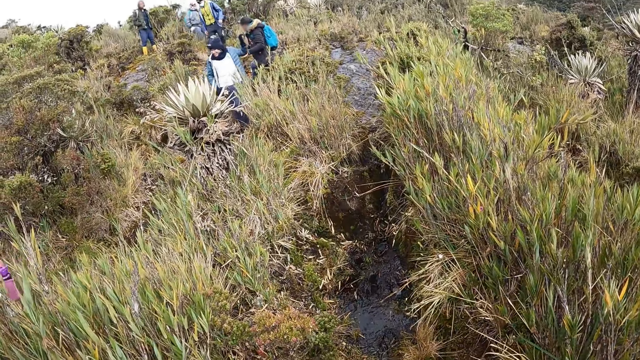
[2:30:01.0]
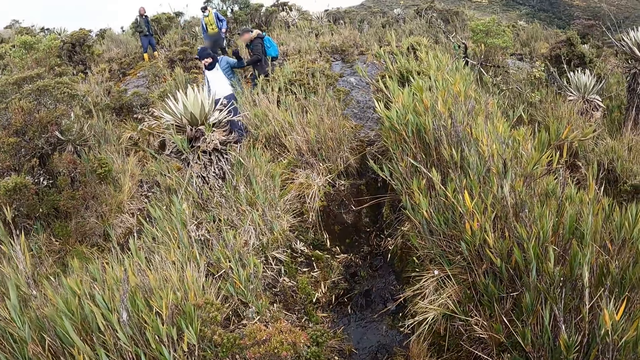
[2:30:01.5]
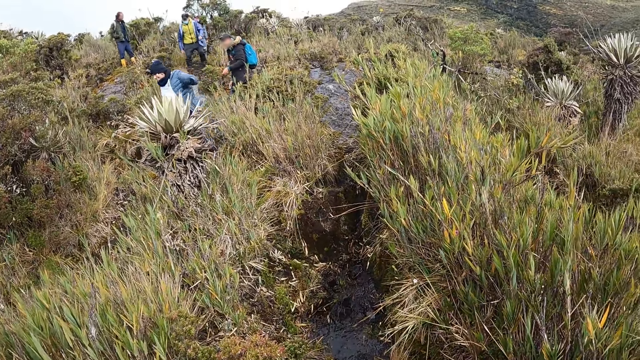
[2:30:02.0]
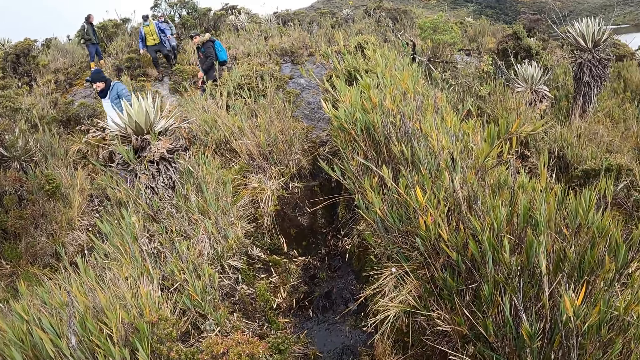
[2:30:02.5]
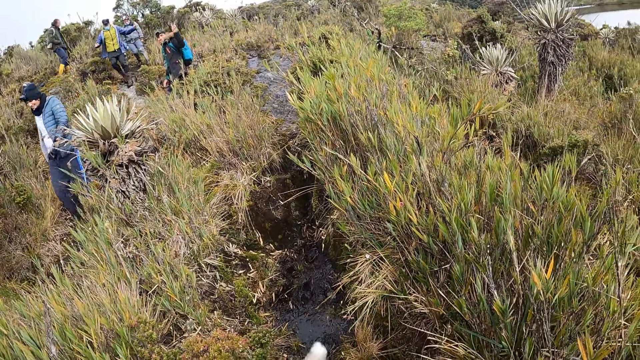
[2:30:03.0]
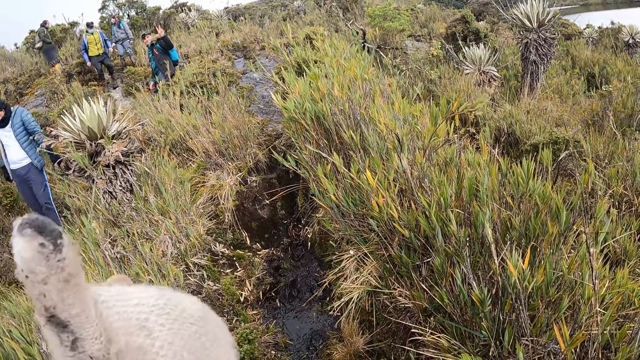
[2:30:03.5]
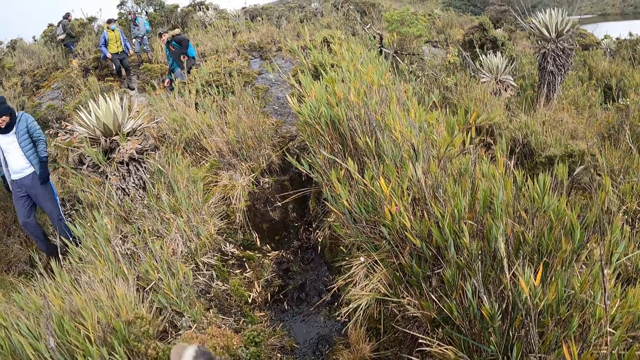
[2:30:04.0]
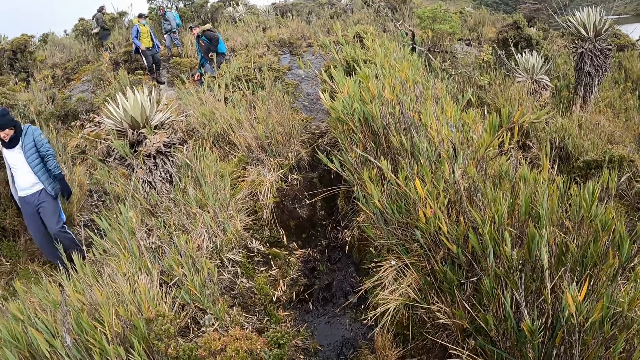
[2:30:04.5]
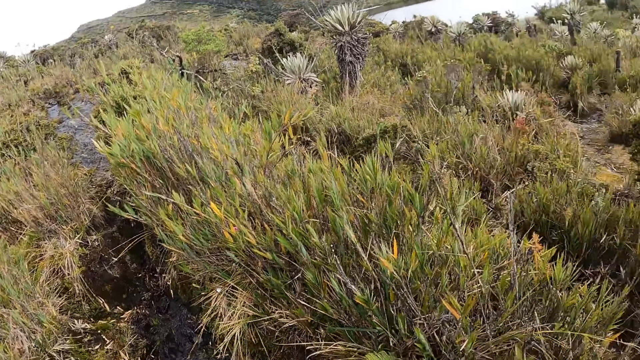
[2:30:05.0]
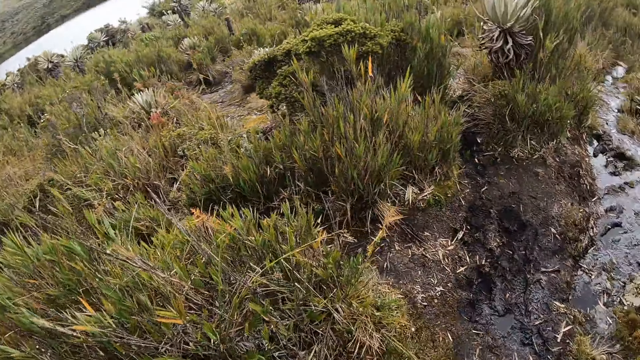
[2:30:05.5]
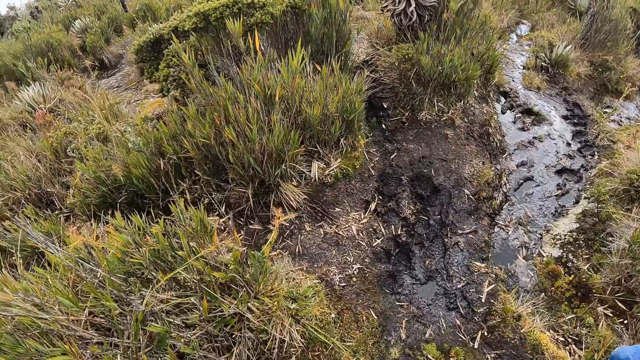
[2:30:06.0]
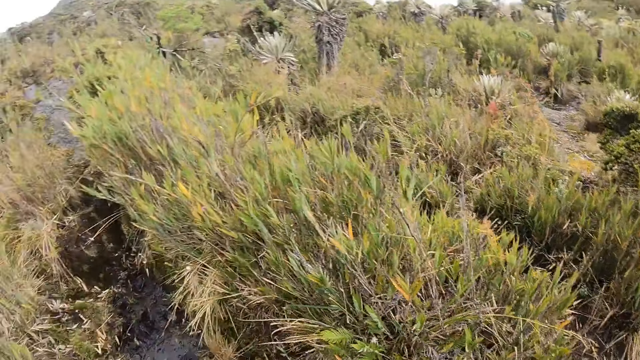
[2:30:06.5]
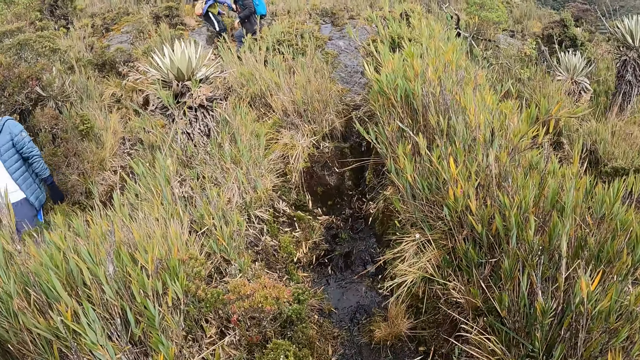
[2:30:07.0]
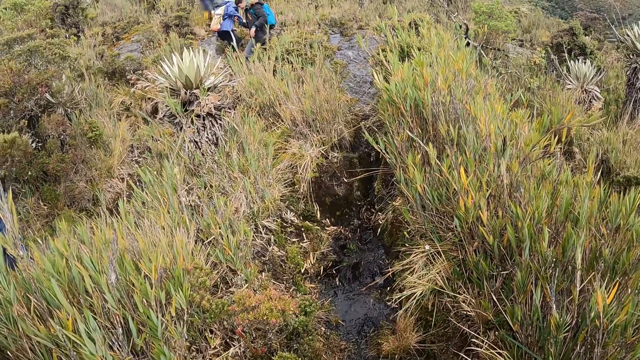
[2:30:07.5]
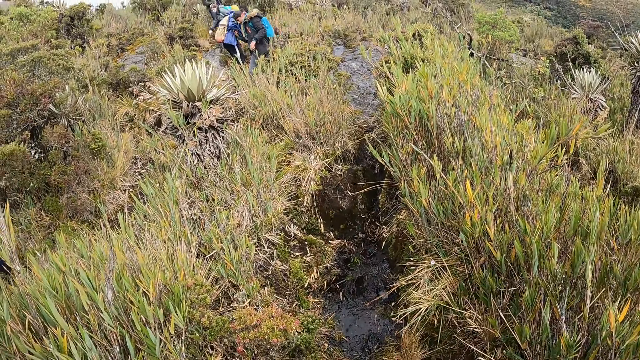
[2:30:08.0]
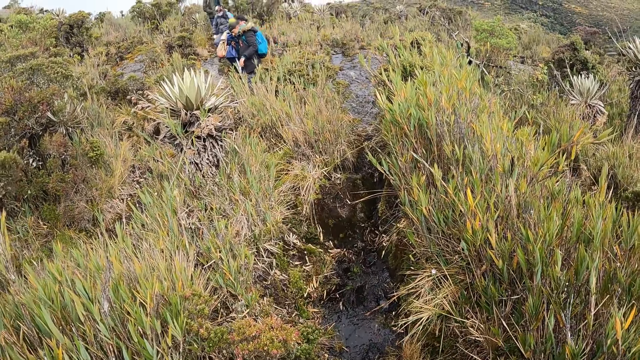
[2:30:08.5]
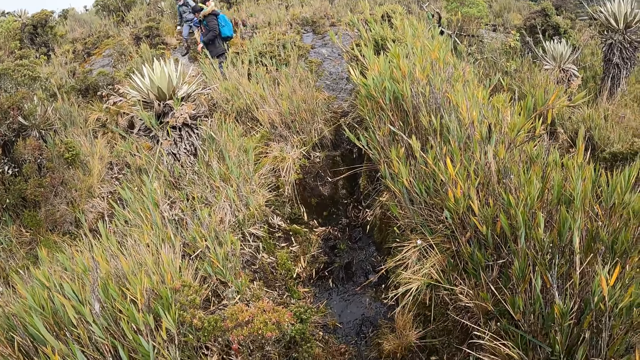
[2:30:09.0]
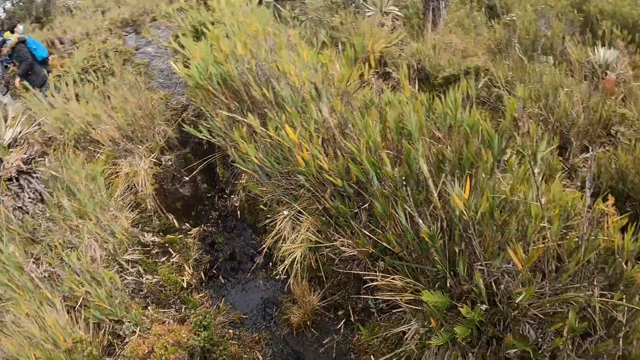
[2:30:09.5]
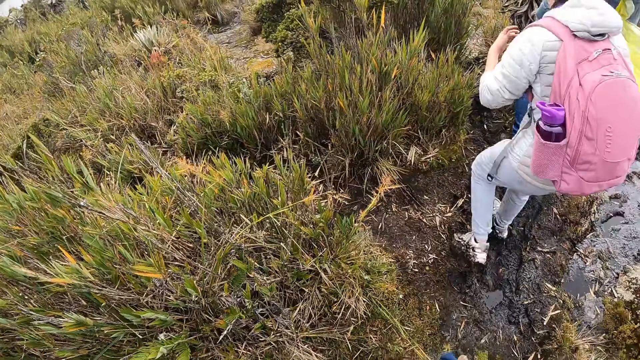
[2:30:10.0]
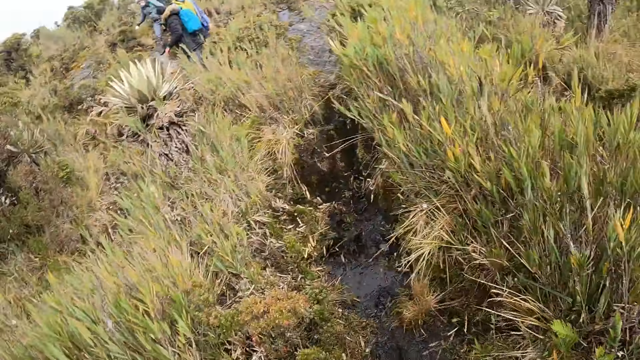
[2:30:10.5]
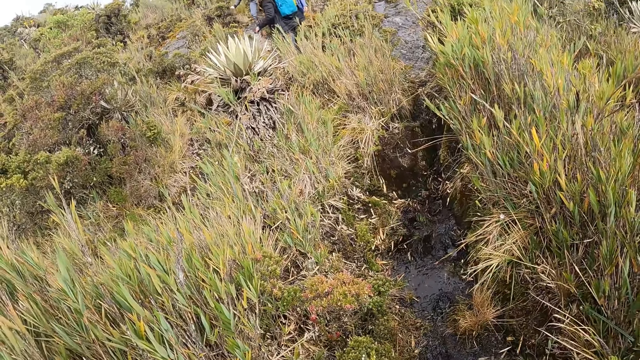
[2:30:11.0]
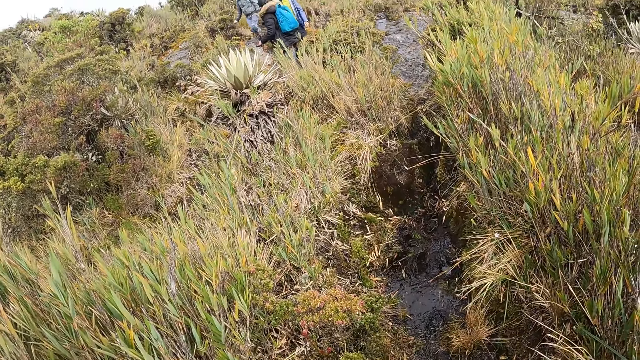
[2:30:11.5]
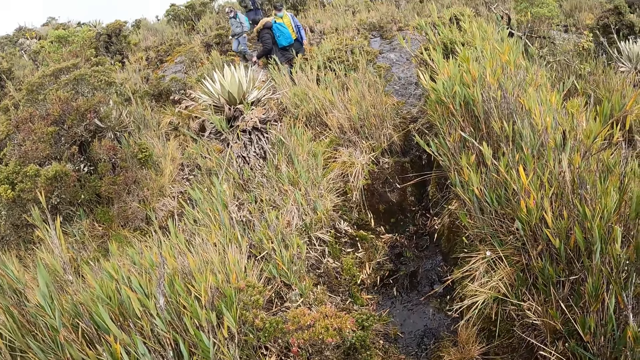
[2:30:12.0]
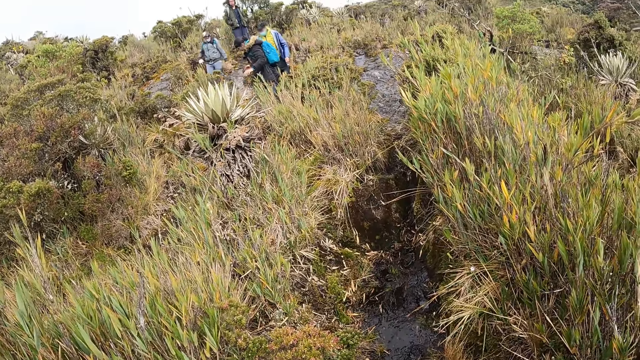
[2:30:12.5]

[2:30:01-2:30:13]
The camera wearer looks around the scrubland. The man pulls another woman from the rock with his right hand.

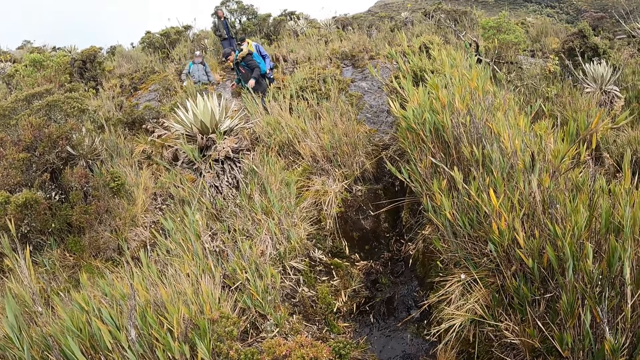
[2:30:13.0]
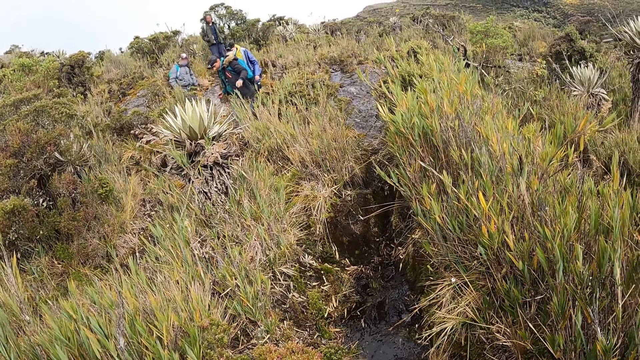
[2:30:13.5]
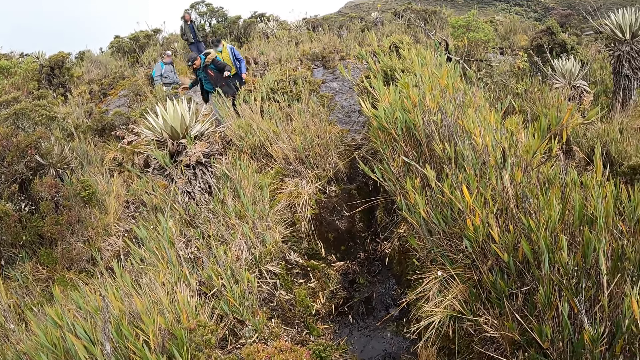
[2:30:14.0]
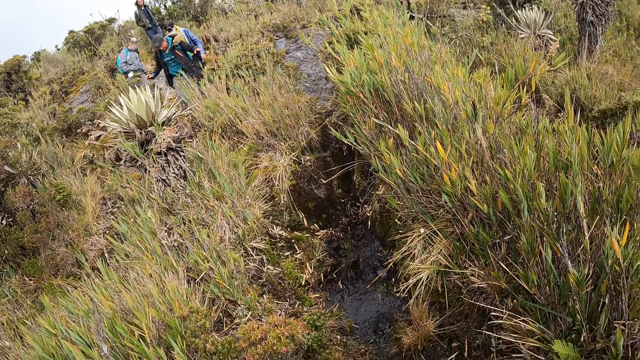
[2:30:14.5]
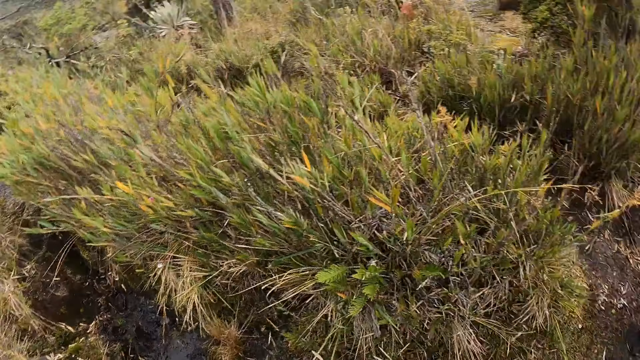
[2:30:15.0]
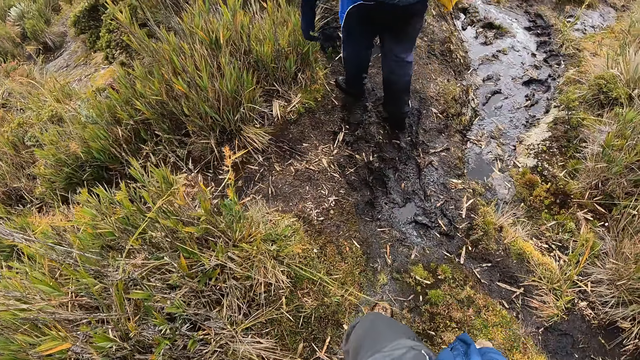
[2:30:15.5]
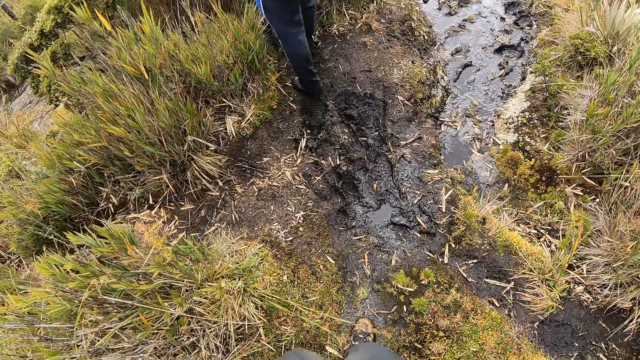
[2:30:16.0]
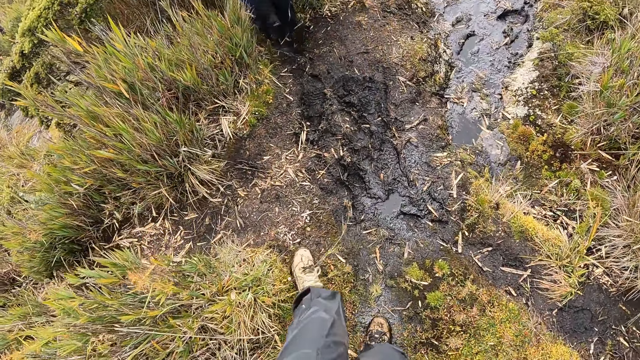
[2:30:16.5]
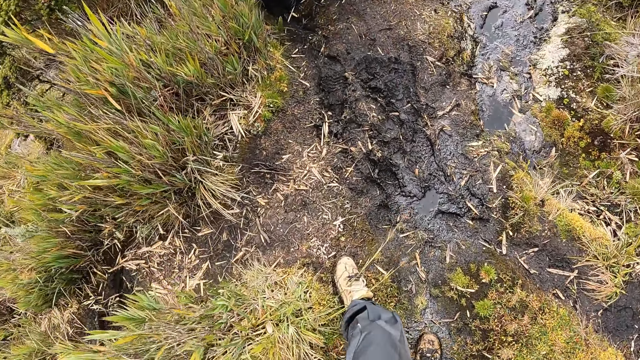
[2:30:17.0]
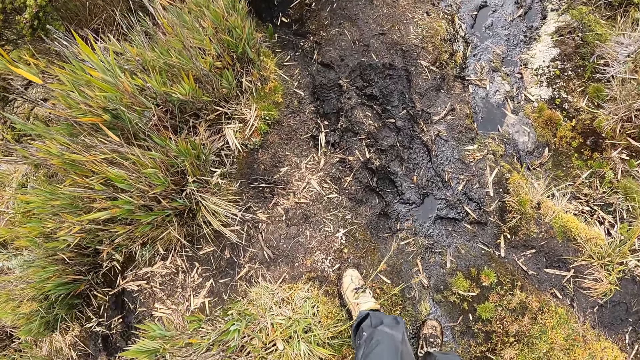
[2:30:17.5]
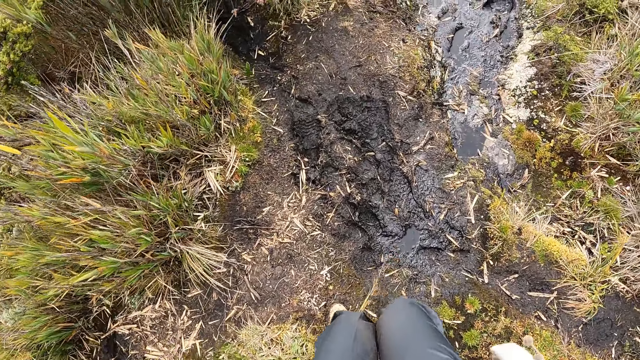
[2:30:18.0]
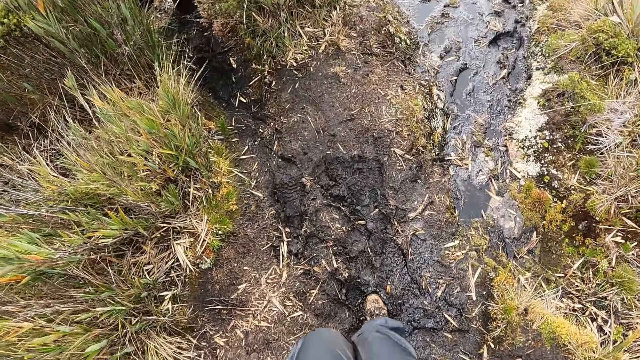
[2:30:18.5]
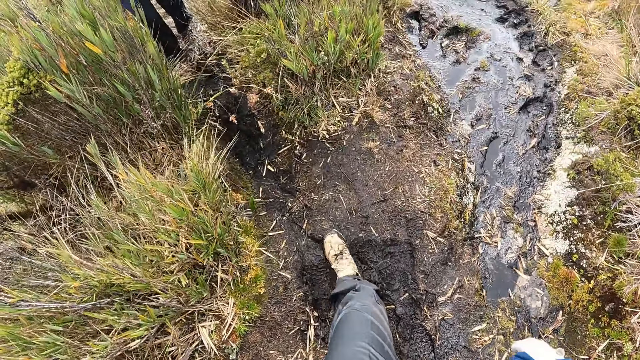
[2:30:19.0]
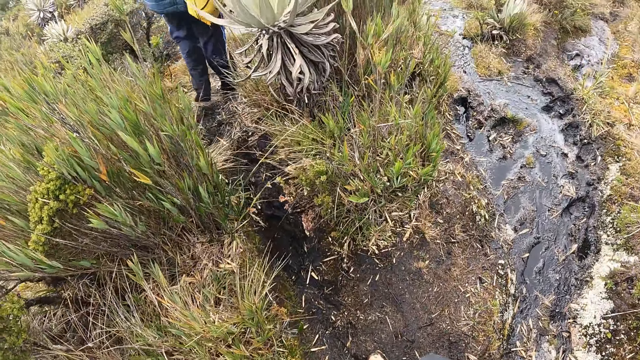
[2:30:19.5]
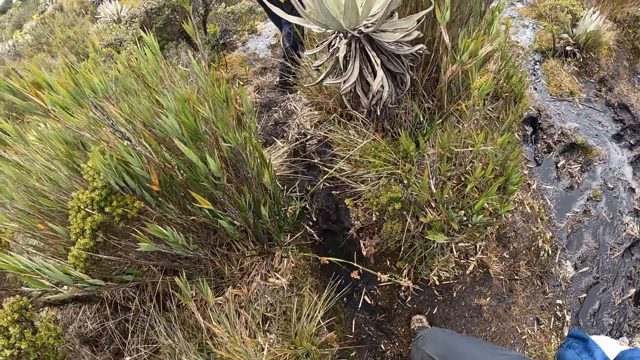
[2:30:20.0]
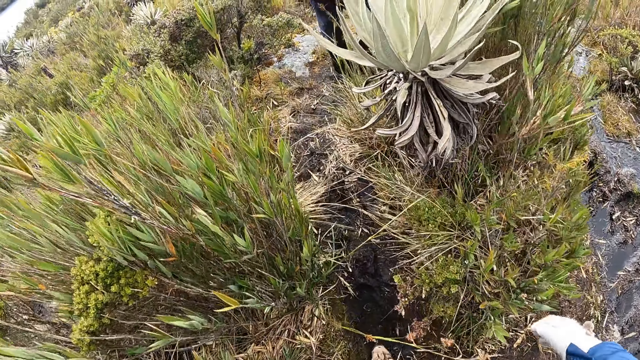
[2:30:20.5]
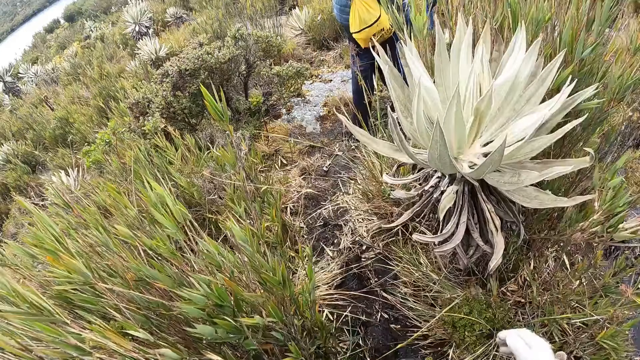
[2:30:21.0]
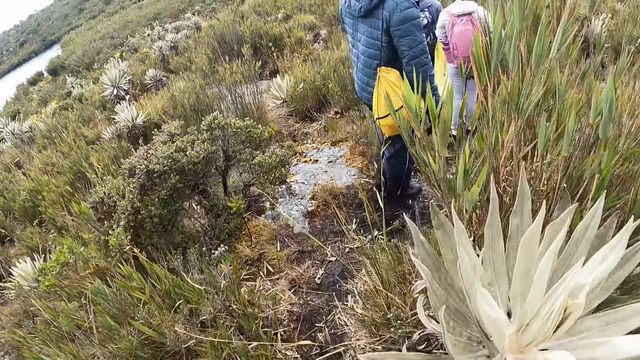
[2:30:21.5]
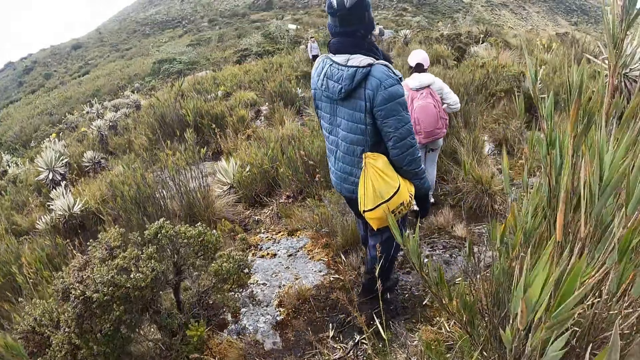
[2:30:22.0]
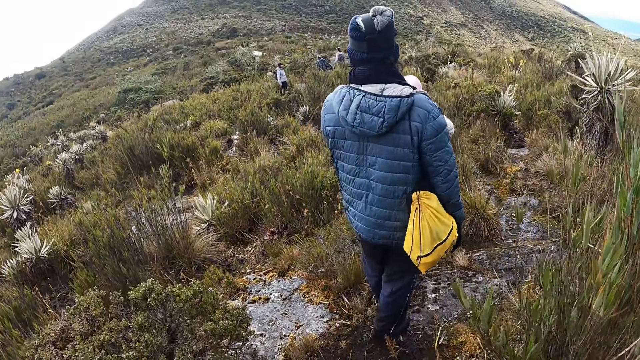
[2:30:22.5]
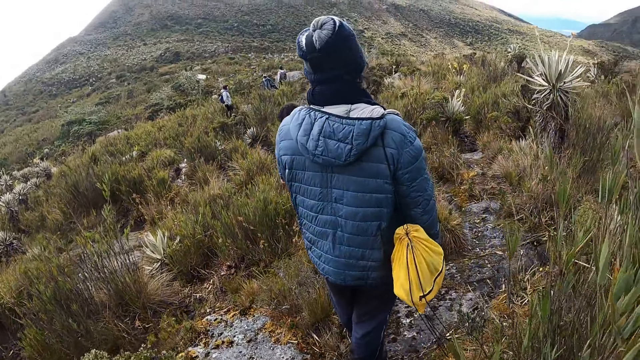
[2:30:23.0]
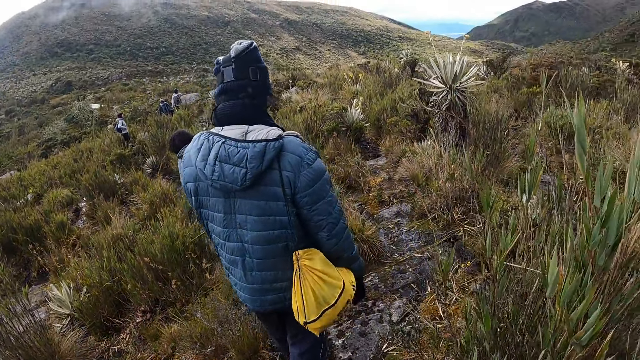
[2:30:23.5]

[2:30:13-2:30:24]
The camera wearer walks in the scrubland.
